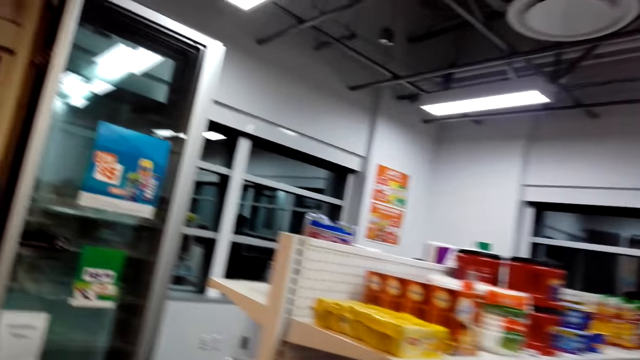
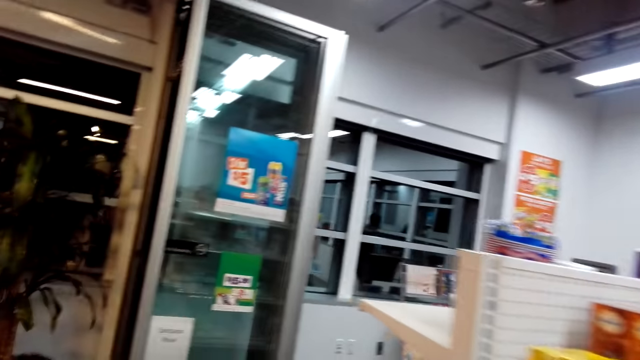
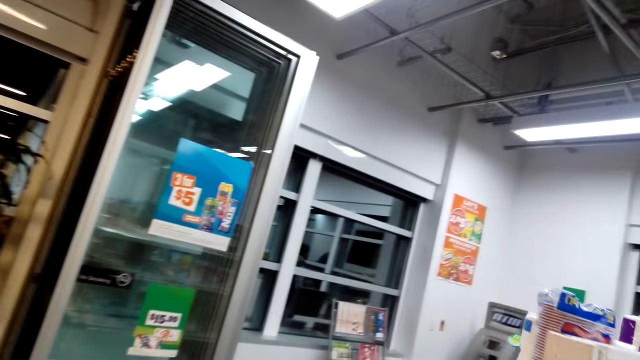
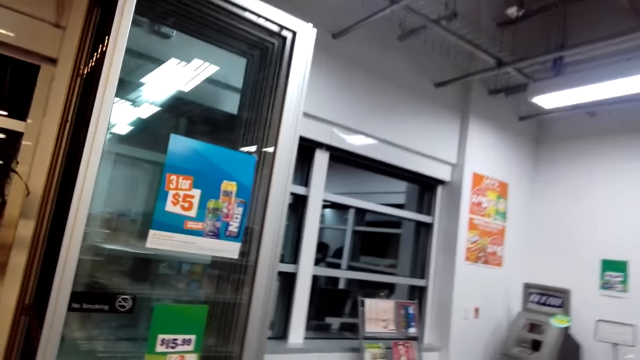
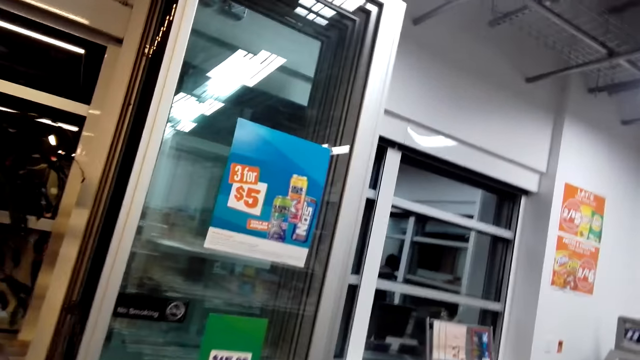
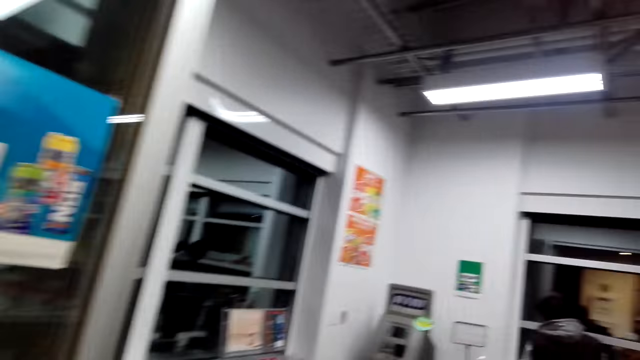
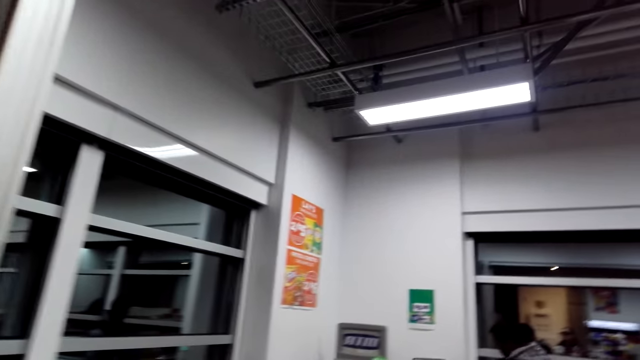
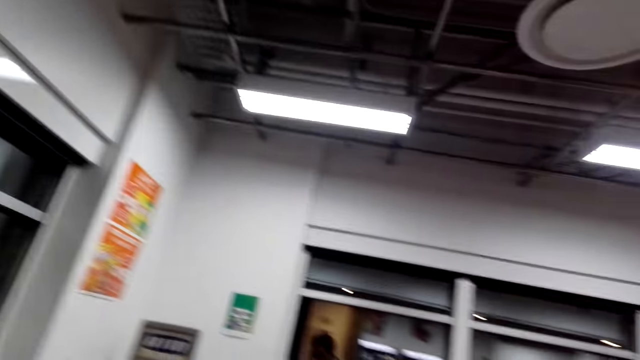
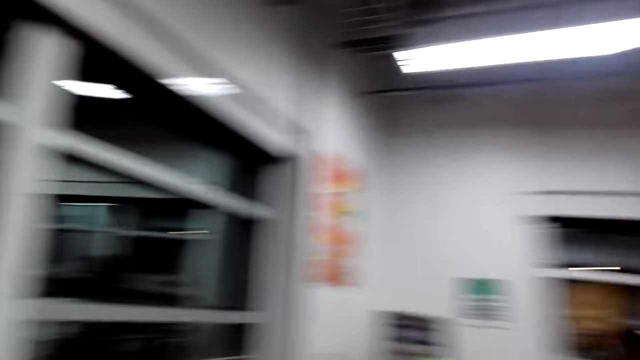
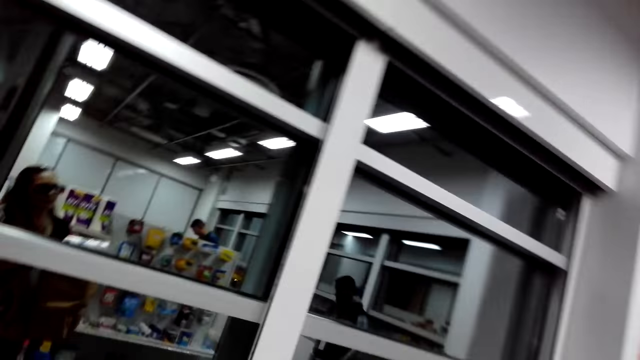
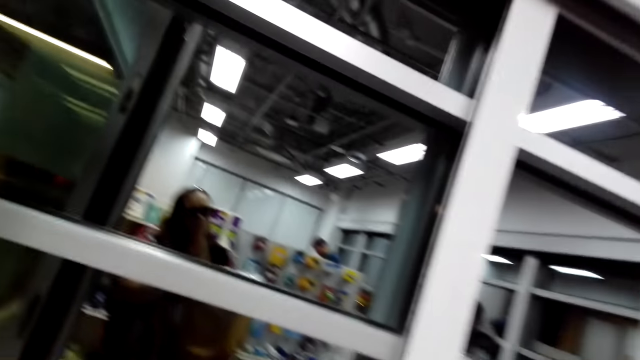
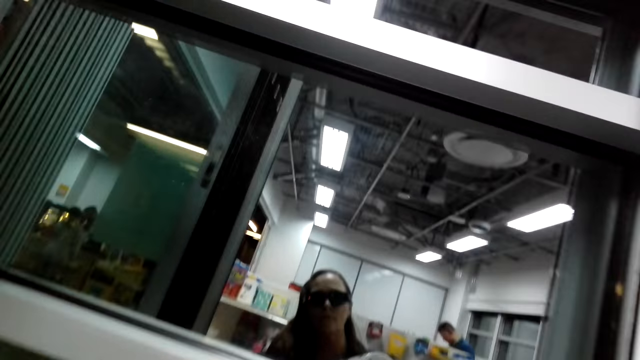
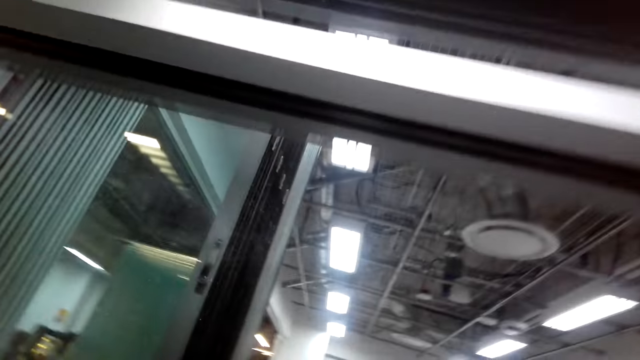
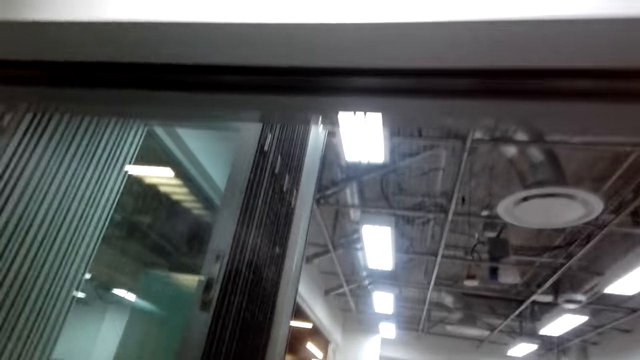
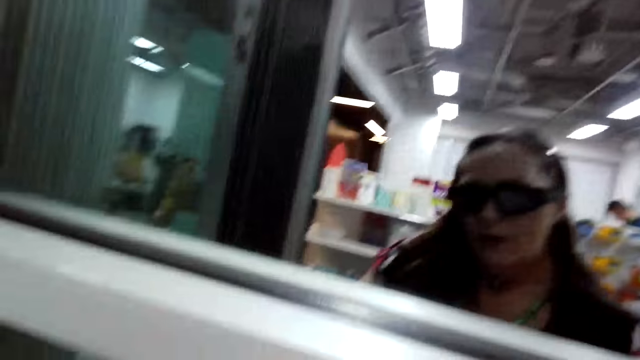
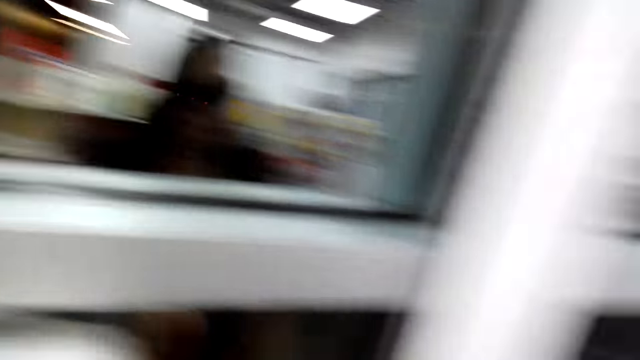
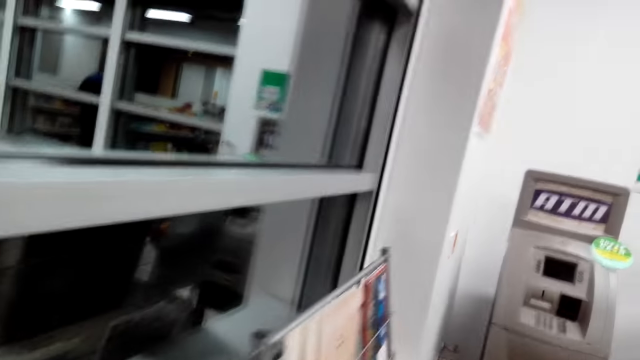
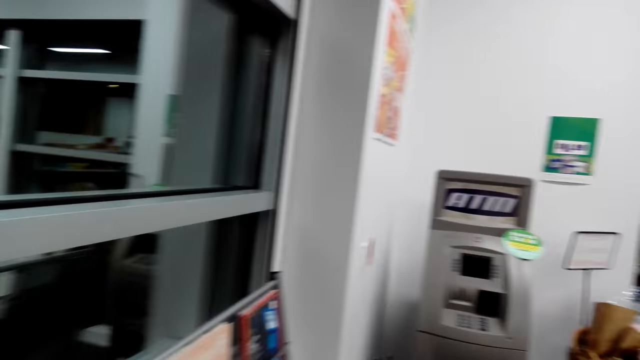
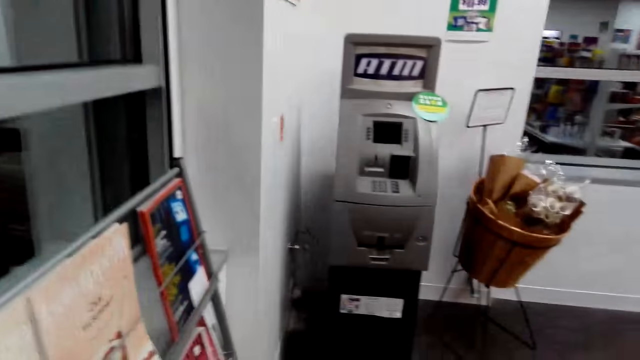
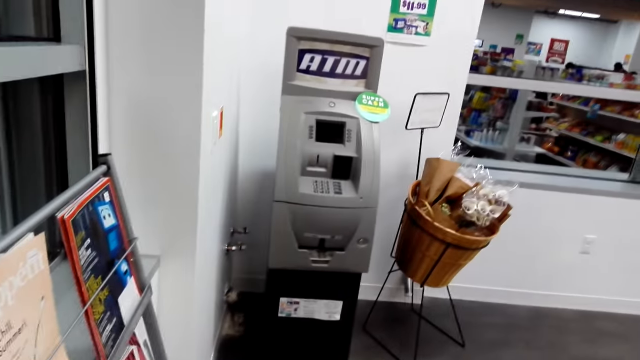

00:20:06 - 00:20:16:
The camera wearer steps forward. They look around. They do something. They step forward.

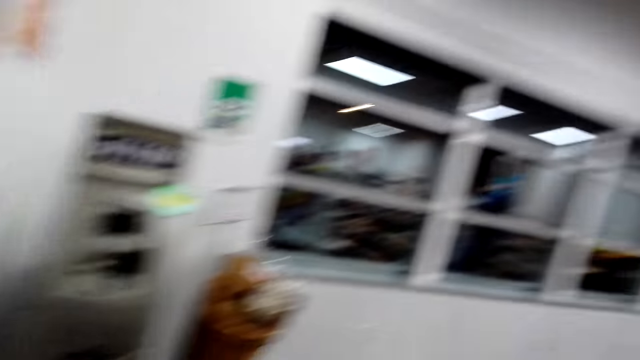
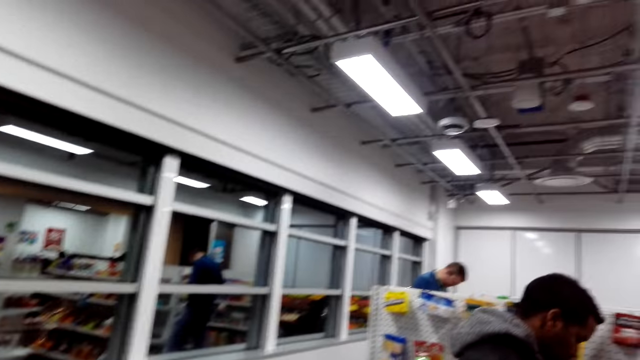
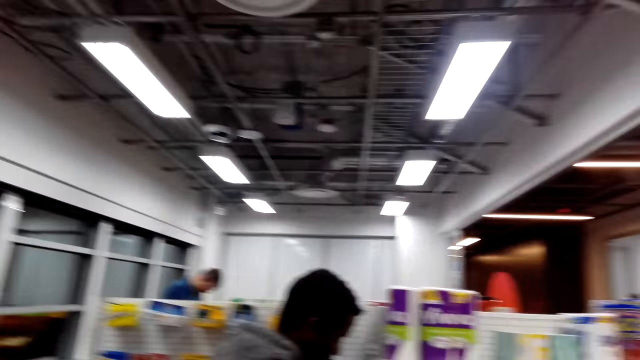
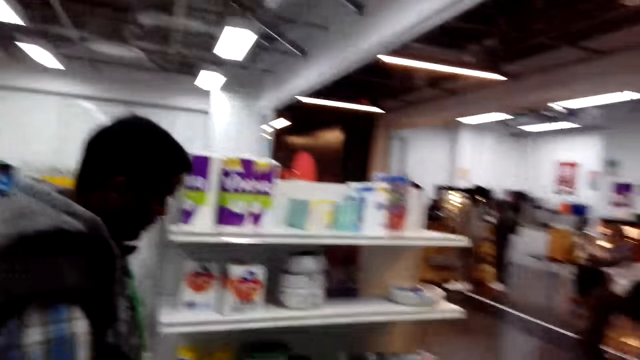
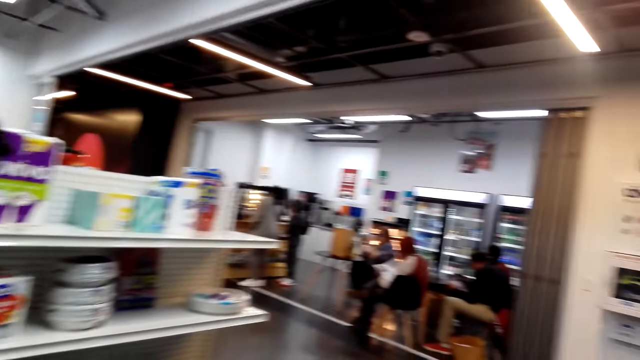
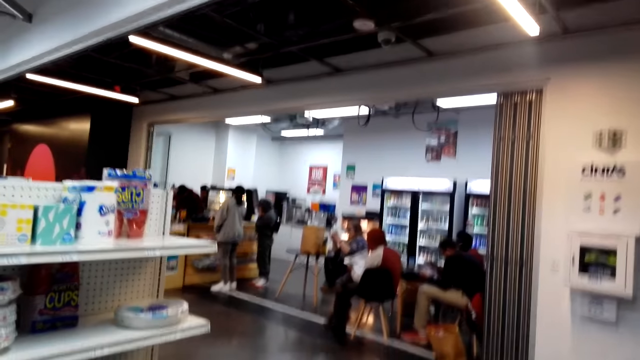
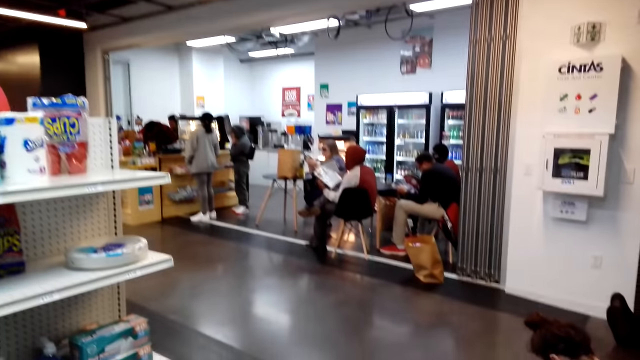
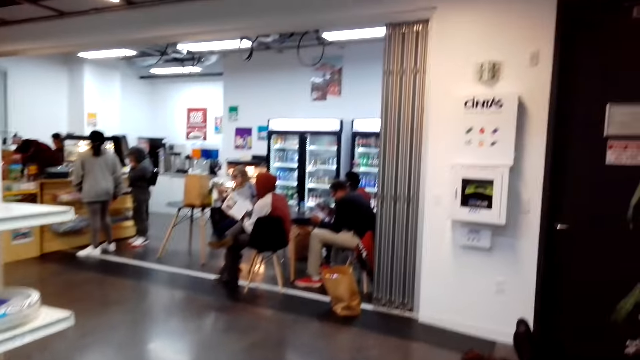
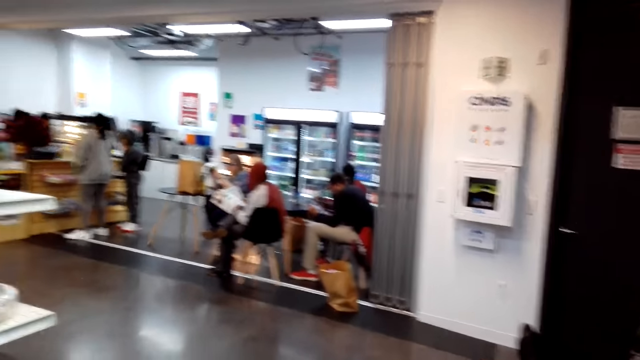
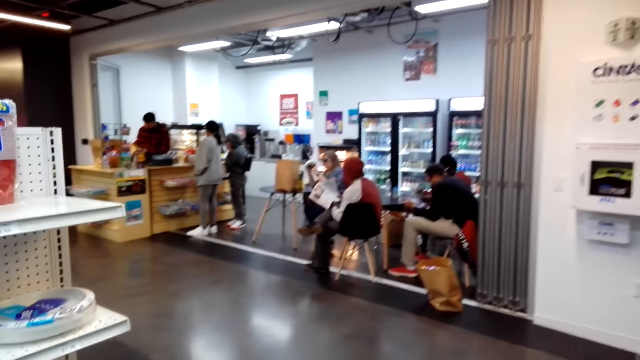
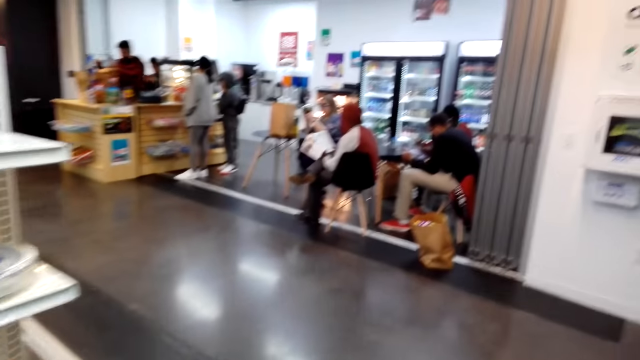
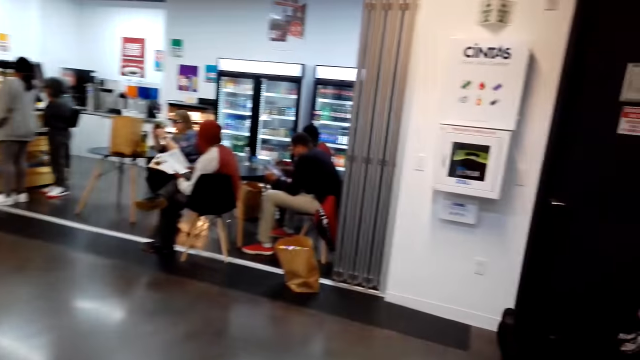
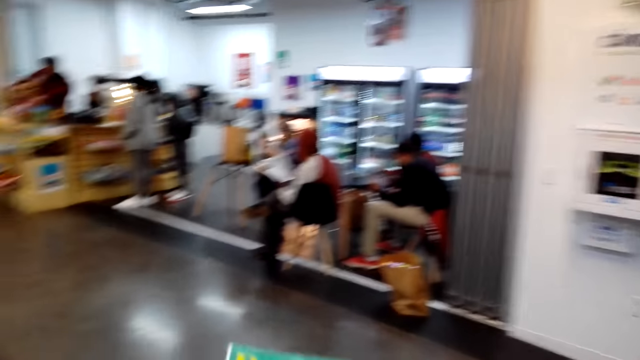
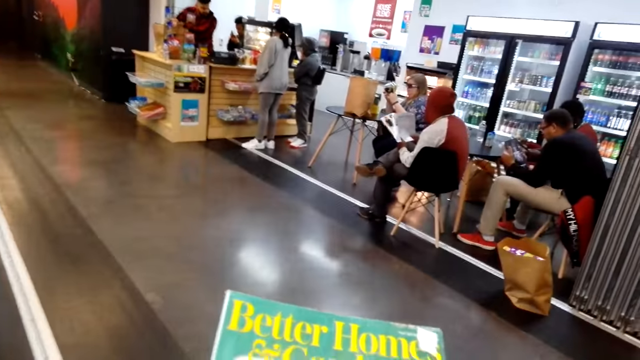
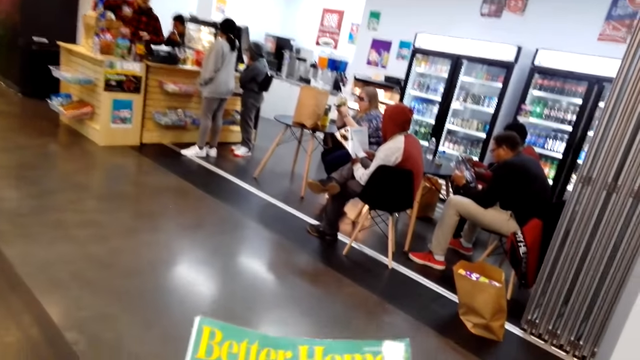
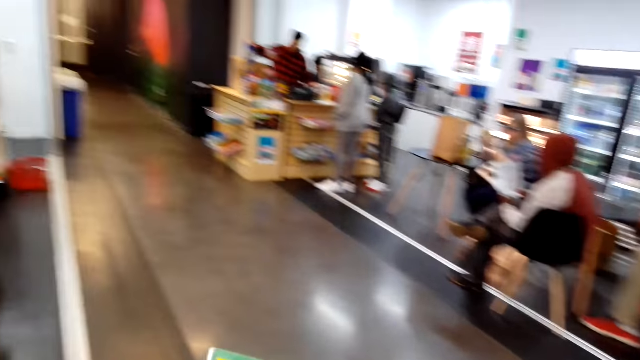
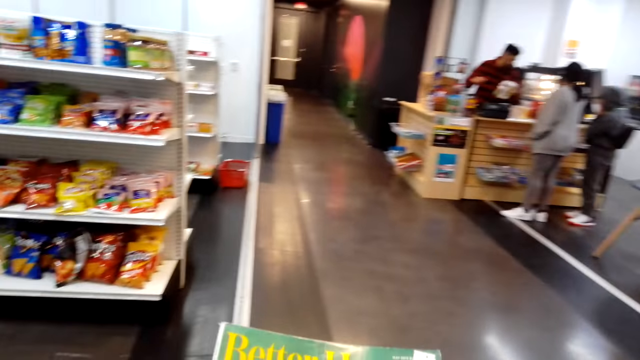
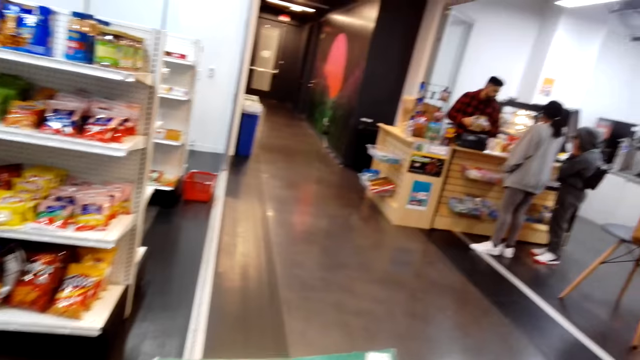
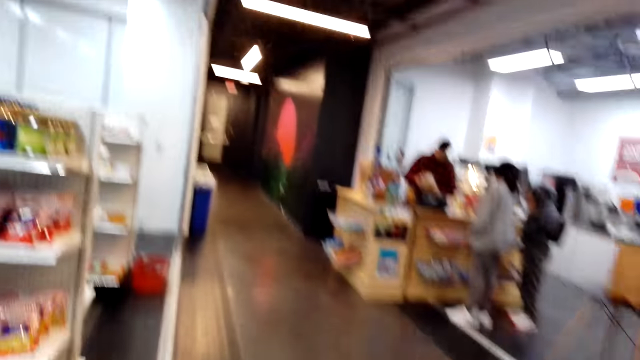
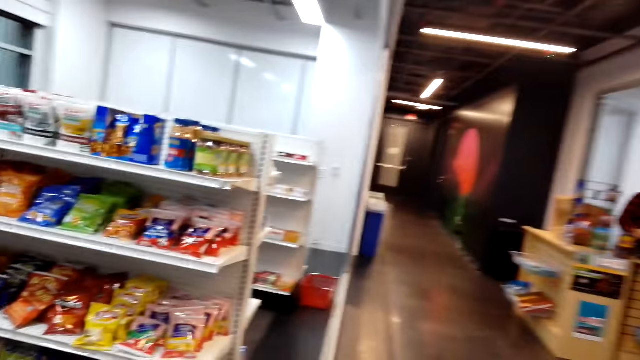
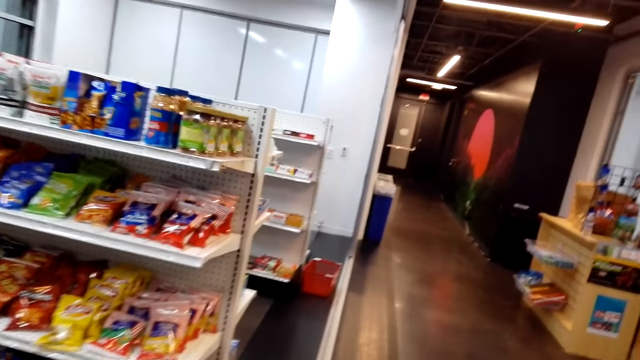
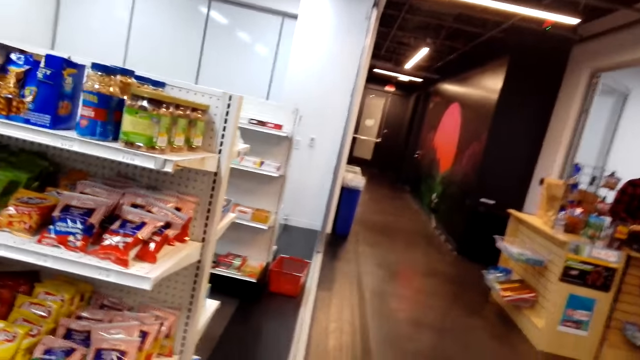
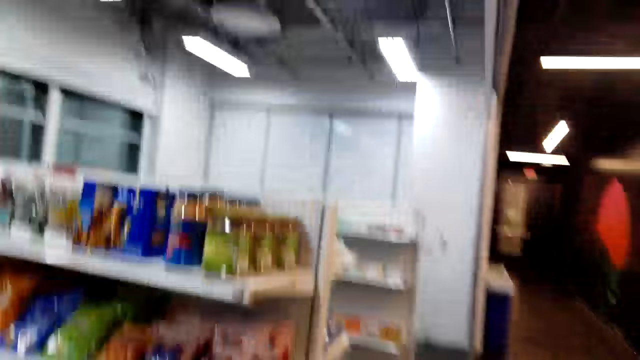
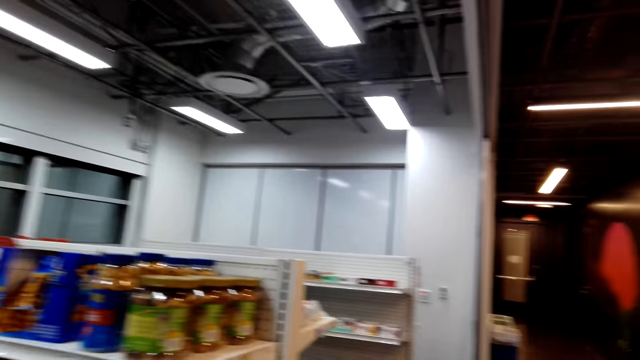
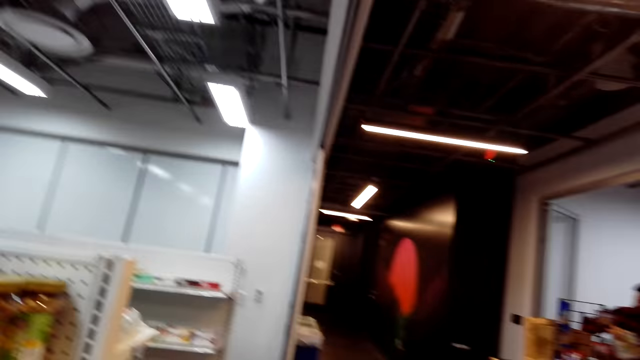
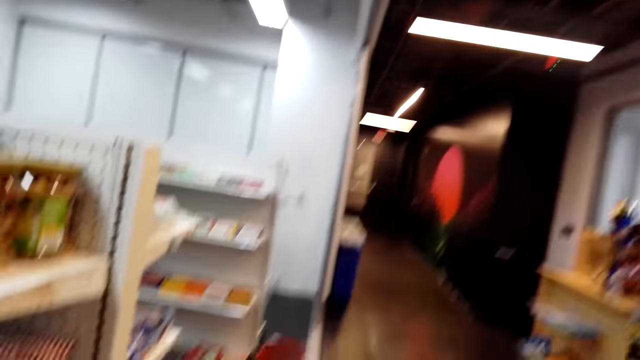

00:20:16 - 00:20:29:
The camera wearer looks around. A man steps forward. The camera wearer sings. Another man looks at the book. The camera wearer looks at the book. They step forward. Another man looks at the envelope. The camera wearer holds a magazine. They step forward.
